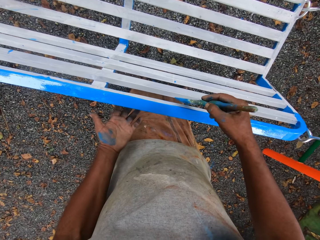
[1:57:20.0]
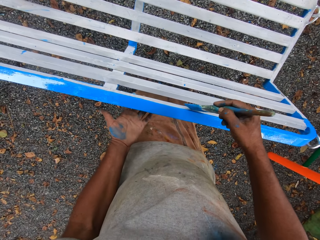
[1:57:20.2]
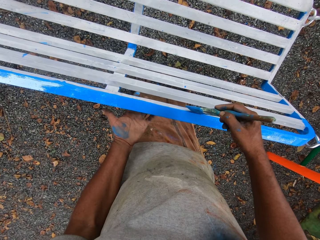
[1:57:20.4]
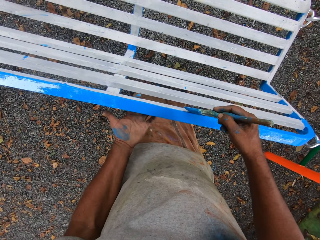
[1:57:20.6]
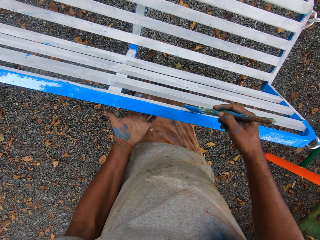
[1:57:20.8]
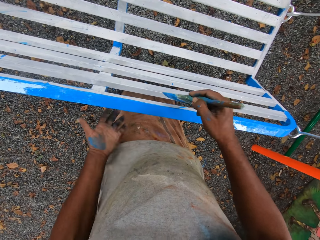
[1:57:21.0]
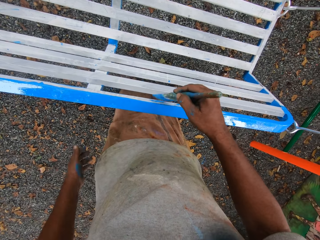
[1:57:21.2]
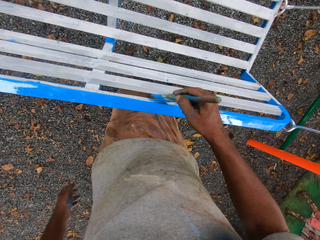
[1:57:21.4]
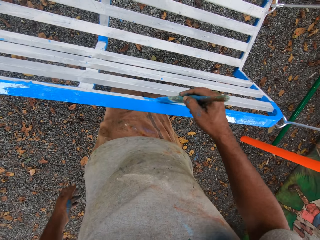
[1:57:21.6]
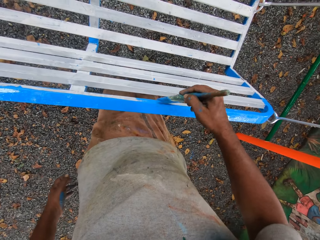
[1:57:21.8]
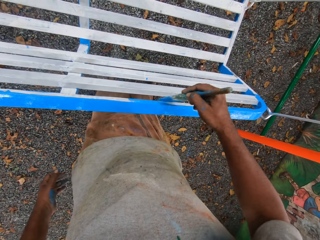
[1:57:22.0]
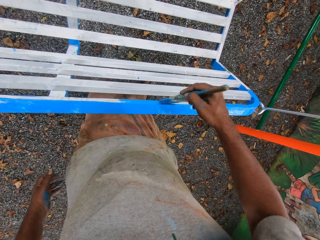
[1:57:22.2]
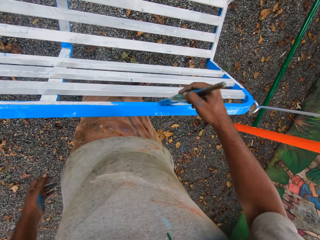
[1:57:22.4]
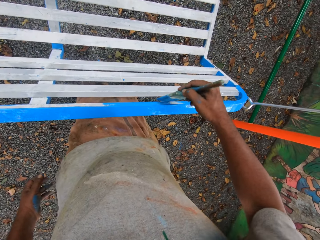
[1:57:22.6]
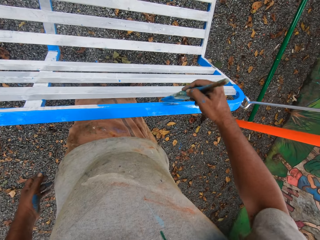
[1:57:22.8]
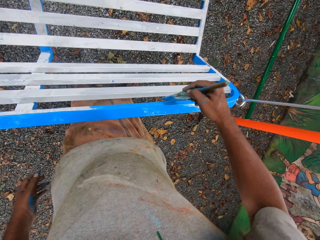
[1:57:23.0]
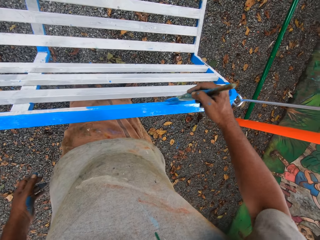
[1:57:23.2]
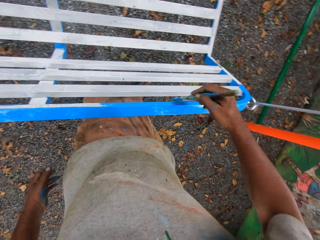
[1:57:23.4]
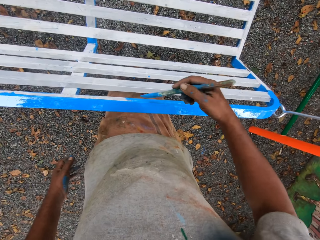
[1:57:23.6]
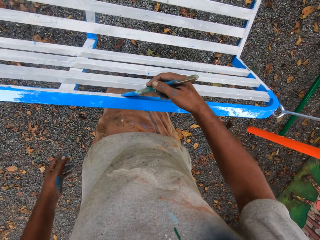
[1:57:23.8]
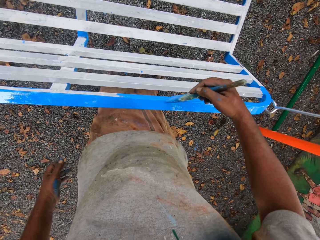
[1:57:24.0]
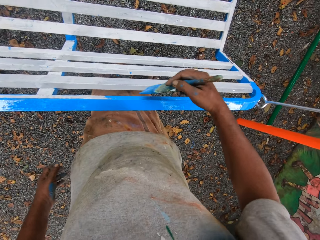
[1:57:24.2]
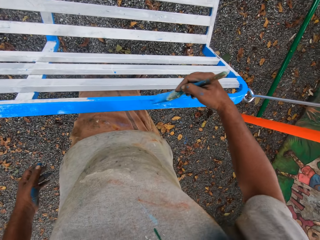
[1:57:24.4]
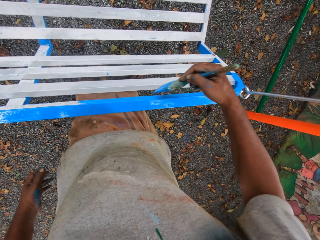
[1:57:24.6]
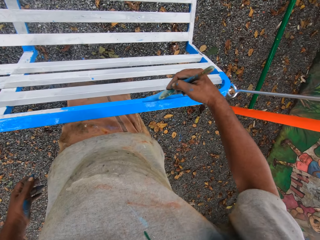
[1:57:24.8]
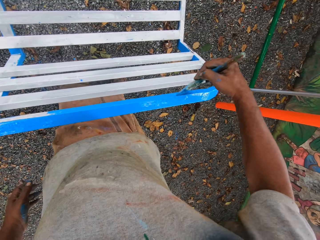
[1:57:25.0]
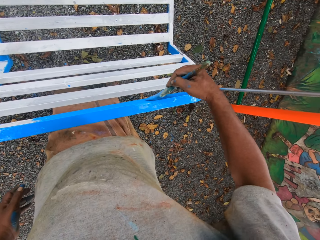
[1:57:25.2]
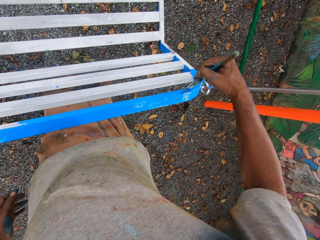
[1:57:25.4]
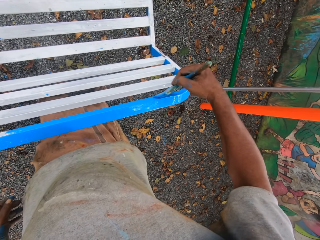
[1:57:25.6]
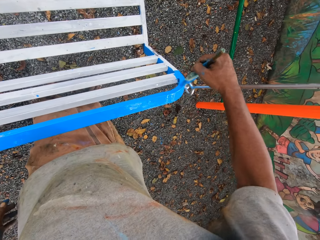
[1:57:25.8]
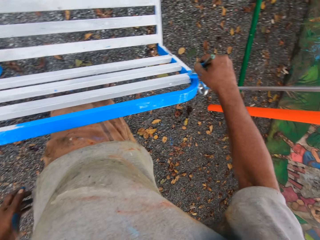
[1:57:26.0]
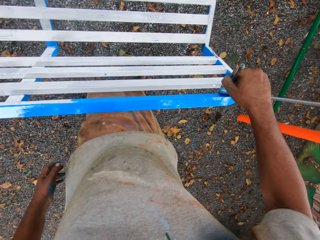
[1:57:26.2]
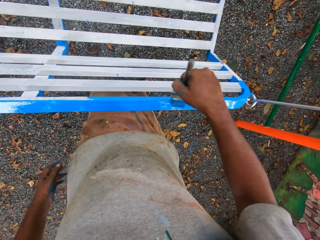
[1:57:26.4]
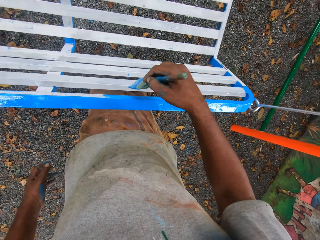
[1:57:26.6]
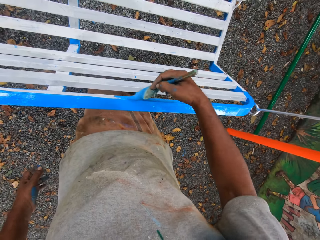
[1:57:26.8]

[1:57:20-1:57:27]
The camera wearer puts his left hand on the metal chair. He paints the chair with the brush.

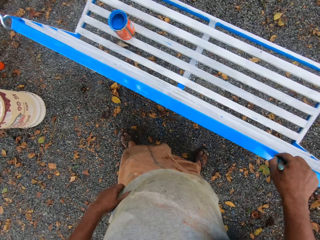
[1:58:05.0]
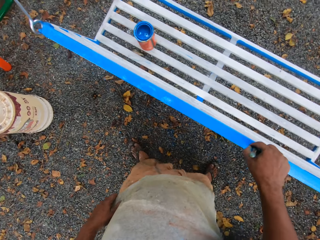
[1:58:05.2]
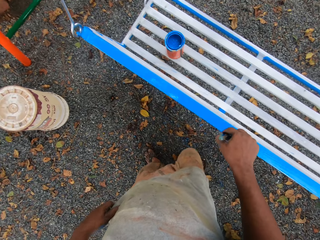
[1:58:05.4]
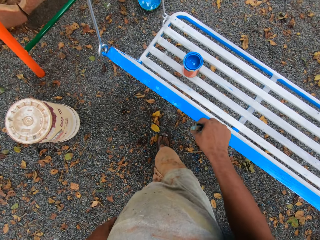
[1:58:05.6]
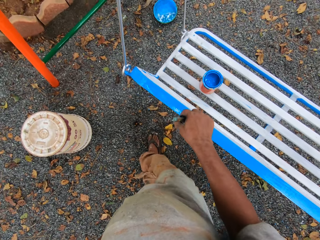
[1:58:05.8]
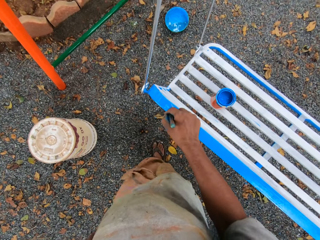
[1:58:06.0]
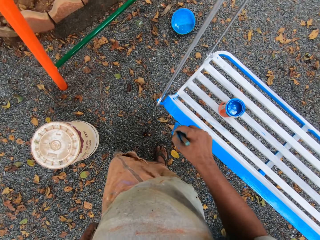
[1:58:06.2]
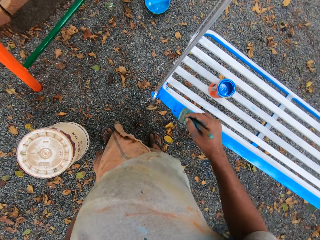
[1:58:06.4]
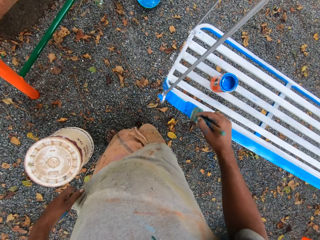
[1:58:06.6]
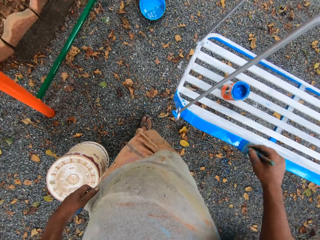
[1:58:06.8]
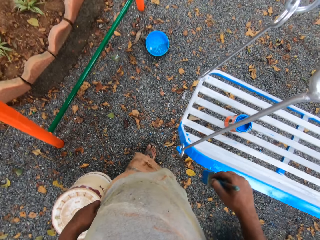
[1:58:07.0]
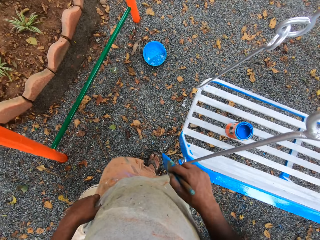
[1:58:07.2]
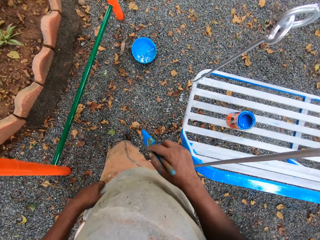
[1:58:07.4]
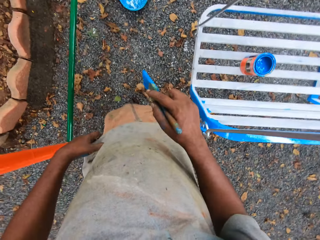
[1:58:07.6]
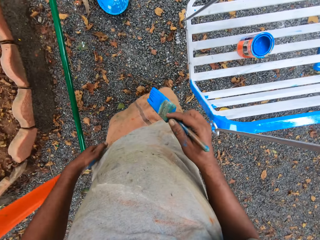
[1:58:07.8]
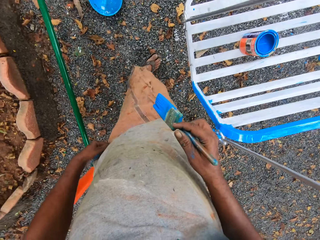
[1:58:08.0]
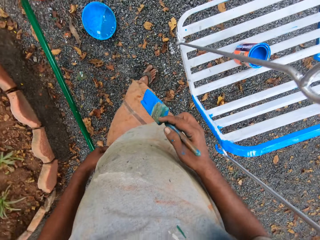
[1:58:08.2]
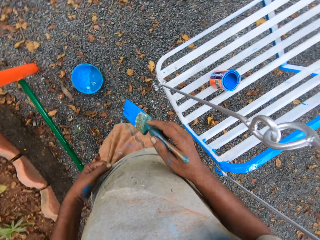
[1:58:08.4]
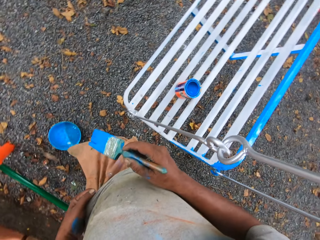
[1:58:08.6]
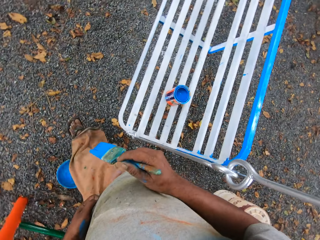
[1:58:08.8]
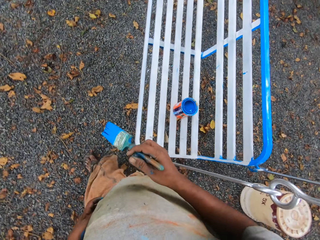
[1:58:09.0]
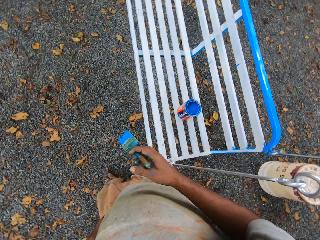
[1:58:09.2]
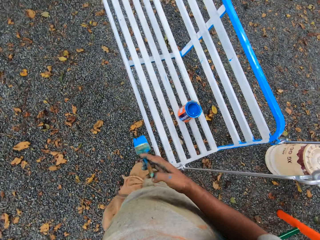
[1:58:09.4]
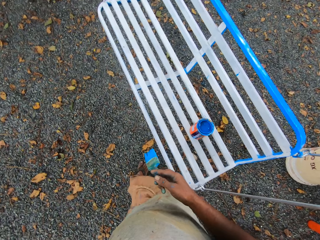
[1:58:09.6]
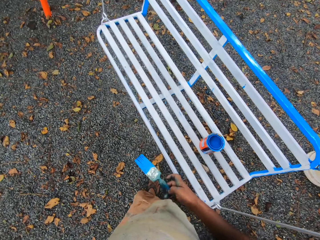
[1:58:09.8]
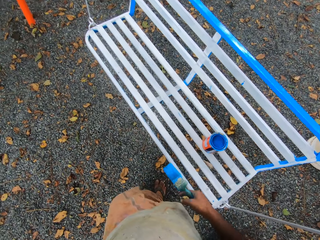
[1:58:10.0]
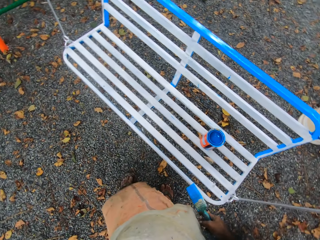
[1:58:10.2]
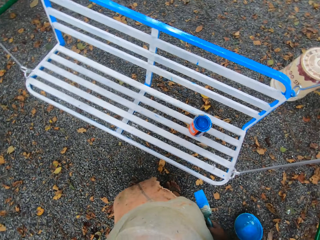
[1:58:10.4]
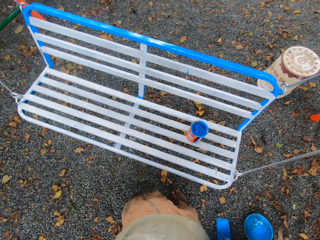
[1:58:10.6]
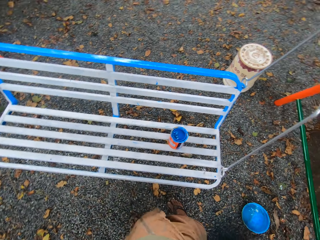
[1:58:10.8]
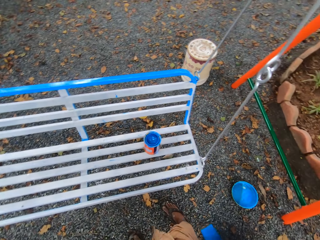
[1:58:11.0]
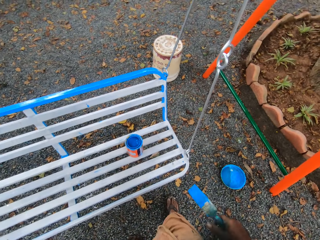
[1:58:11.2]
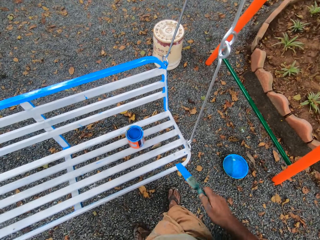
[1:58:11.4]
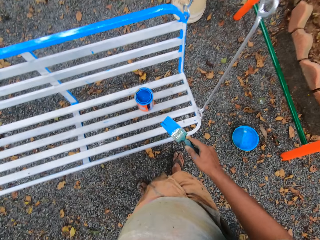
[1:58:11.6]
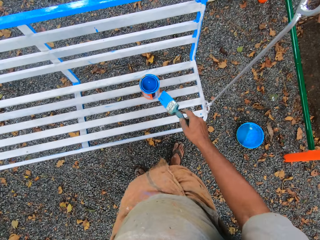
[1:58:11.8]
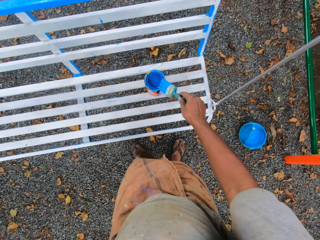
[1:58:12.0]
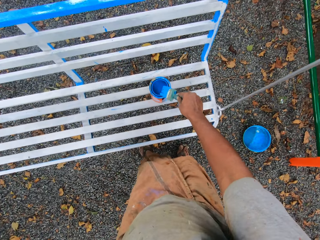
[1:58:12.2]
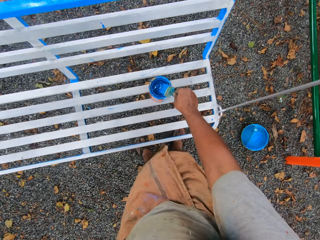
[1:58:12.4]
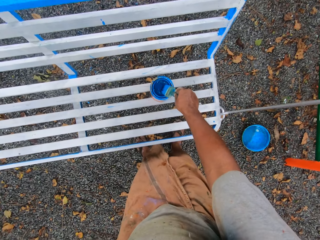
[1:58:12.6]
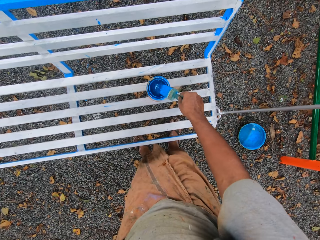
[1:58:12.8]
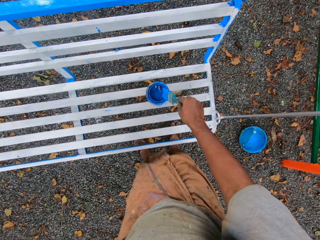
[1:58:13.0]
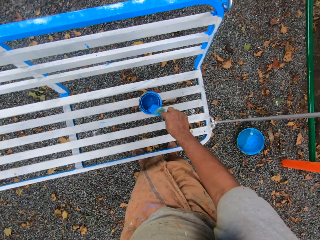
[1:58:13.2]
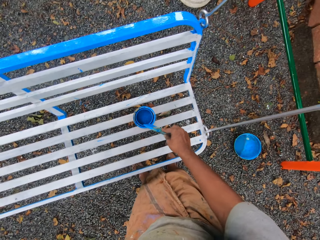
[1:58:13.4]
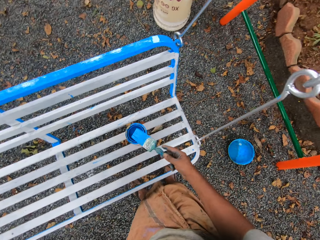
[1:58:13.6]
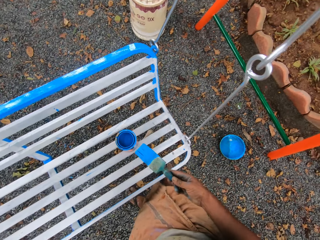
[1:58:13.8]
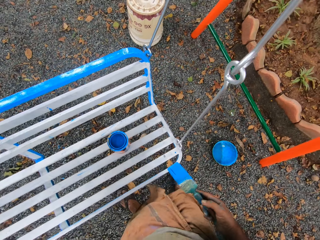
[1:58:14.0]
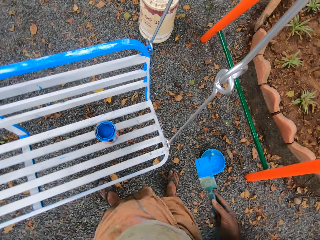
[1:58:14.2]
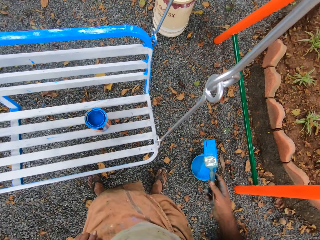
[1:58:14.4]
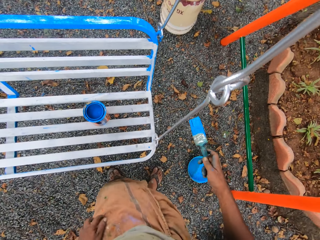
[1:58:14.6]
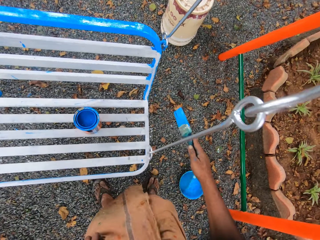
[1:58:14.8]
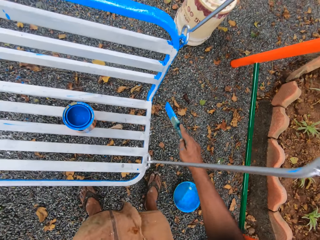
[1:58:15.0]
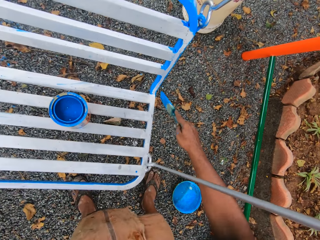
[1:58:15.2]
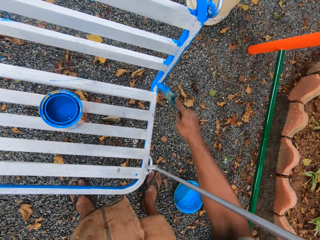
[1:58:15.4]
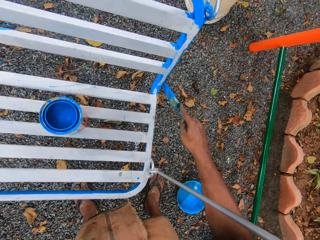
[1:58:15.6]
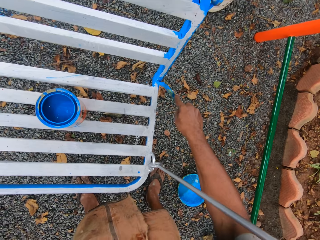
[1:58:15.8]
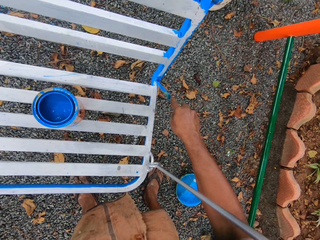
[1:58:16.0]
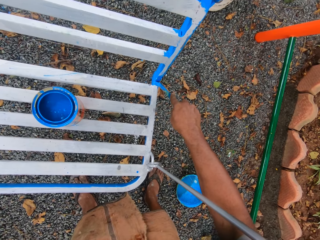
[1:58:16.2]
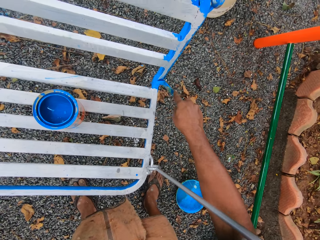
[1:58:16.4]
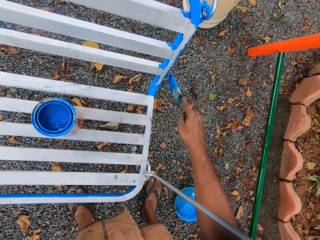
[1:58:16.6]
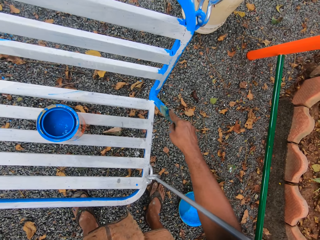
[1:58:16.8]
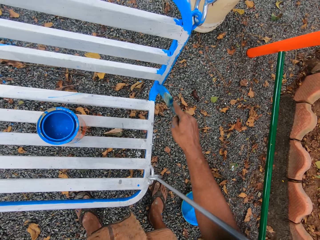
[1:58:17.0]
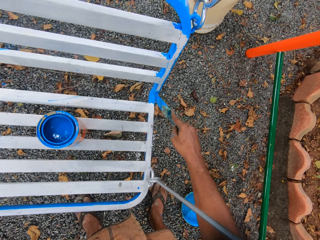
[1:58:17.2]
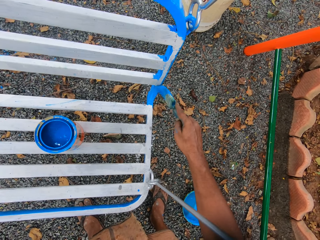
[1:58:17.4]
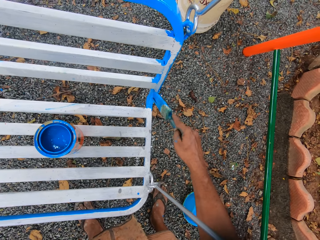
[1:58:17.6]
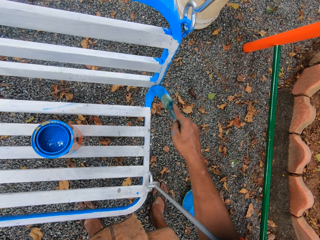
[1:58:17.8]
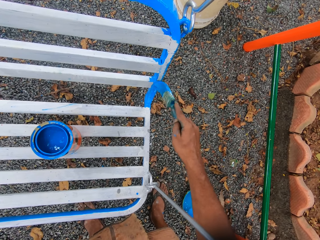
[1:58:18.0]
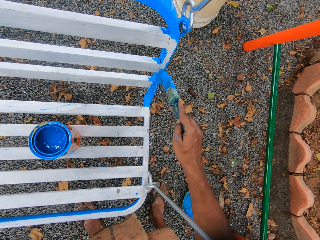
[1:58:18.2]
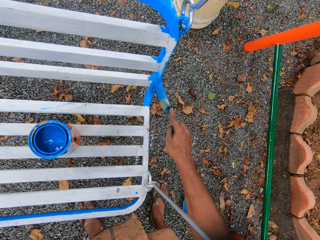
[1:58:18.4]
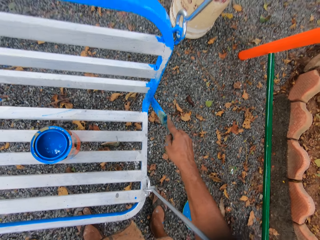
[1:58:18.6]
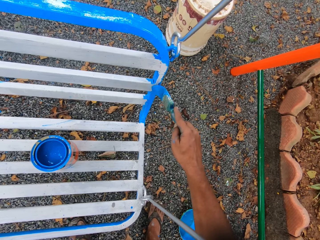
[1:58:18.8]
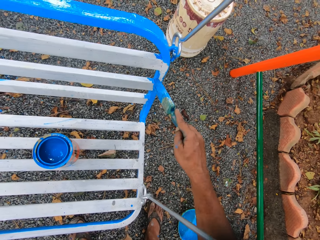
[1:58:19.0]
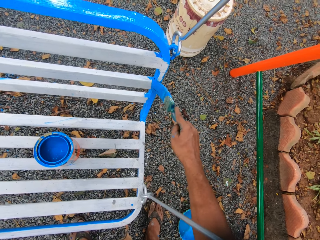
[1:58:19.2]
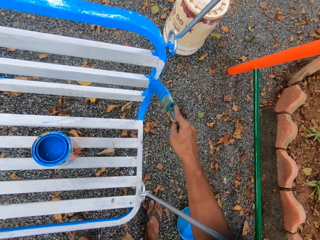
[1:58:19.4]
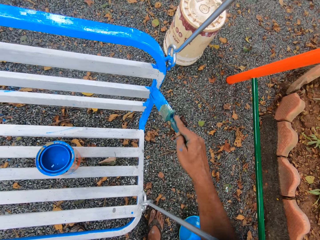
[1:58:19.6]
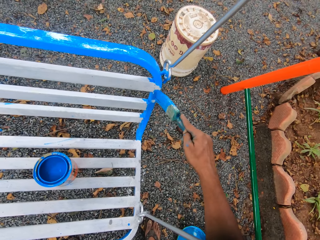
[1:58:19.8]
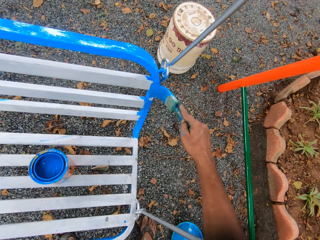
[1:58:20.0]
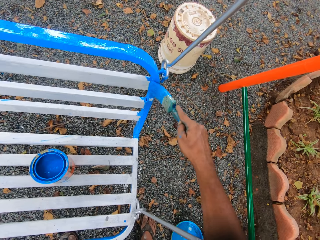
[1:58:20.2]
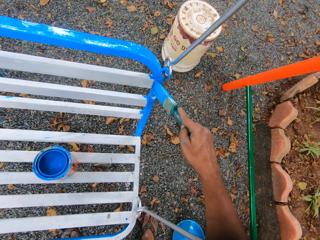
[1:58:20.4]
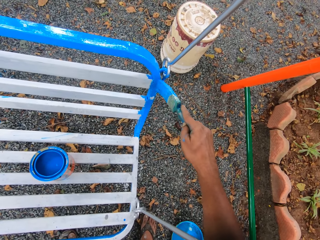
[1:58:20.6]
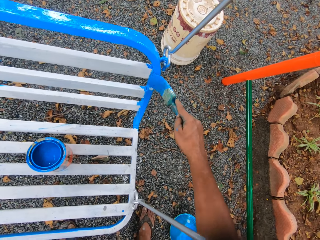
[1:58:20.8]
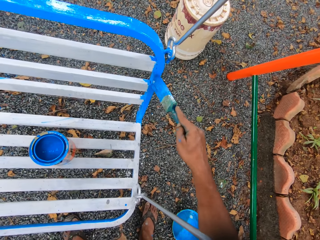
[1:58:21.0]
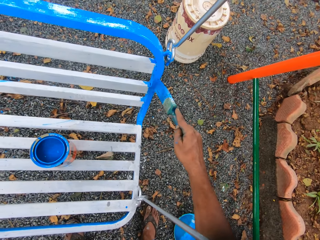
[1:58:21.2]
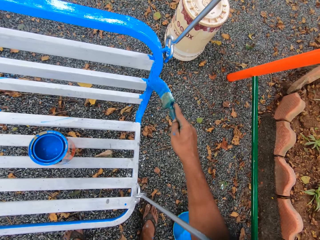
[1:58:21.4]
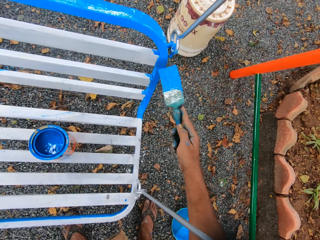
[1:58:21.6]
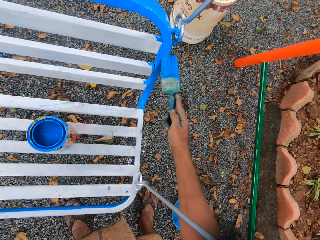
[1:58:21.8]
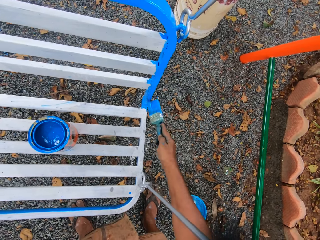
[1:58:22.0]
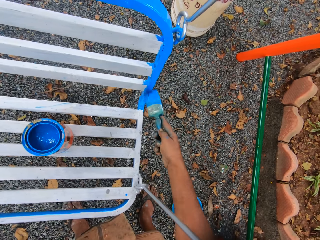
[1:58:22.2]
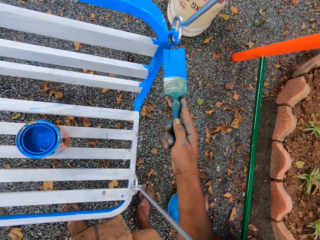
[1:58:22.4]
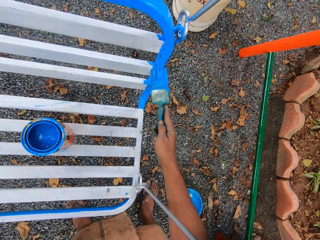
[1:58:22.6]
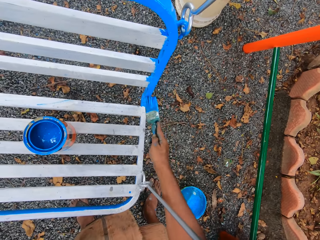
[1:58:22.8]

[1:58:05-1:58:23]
The camera wearer walks to the front of the chair. They dip the paint brush into the paint tin. They paint the chair with the paint brush.
